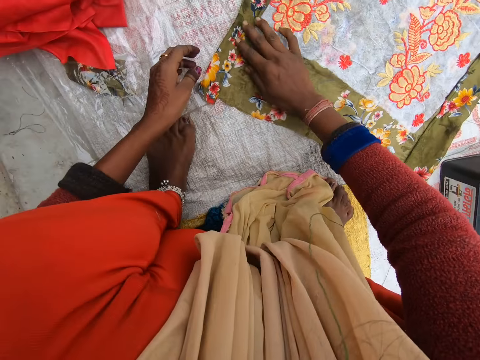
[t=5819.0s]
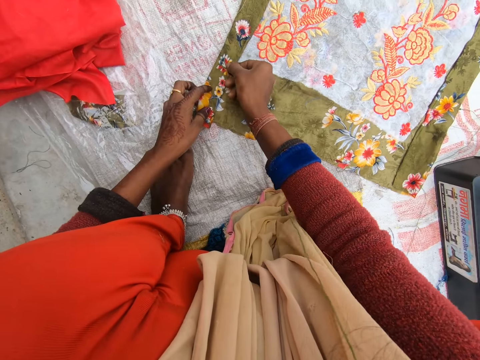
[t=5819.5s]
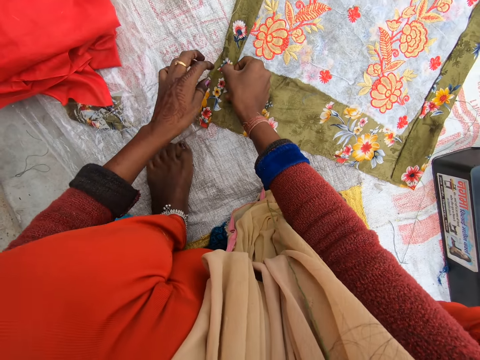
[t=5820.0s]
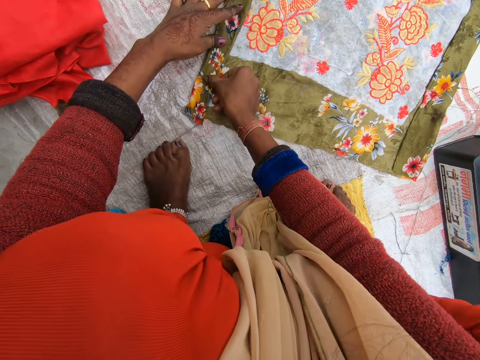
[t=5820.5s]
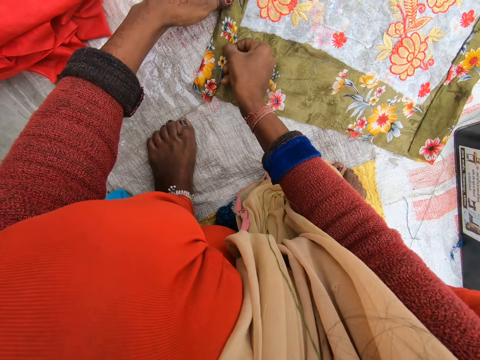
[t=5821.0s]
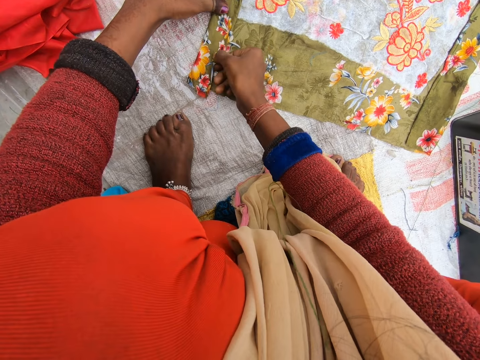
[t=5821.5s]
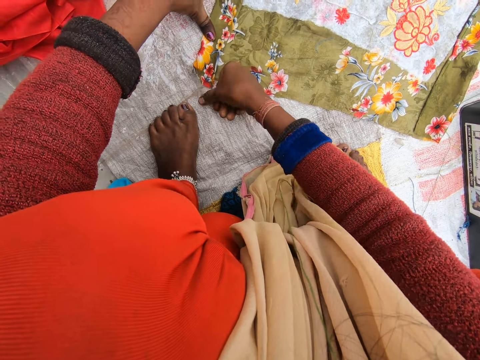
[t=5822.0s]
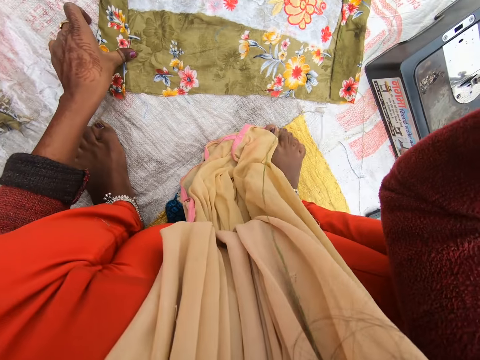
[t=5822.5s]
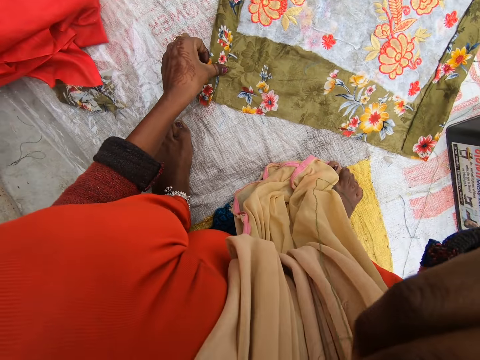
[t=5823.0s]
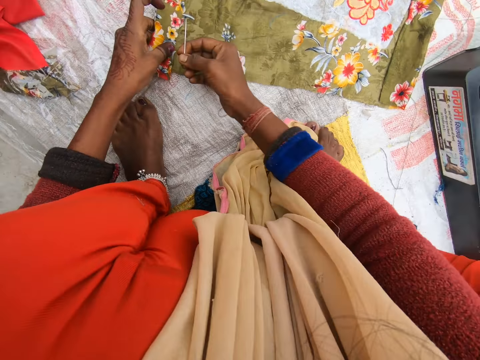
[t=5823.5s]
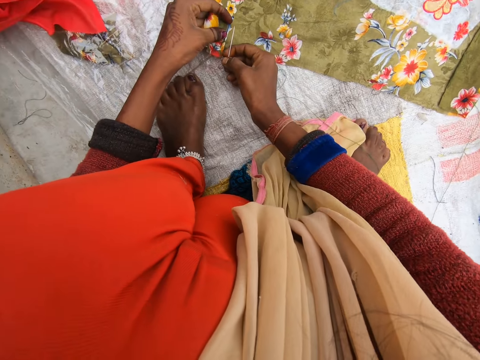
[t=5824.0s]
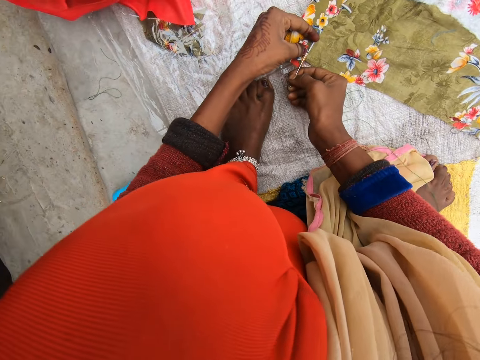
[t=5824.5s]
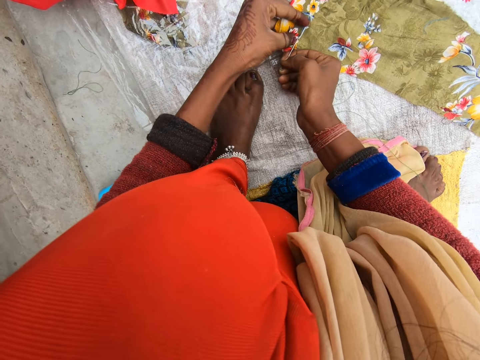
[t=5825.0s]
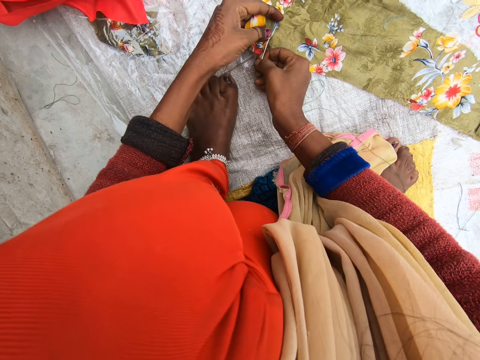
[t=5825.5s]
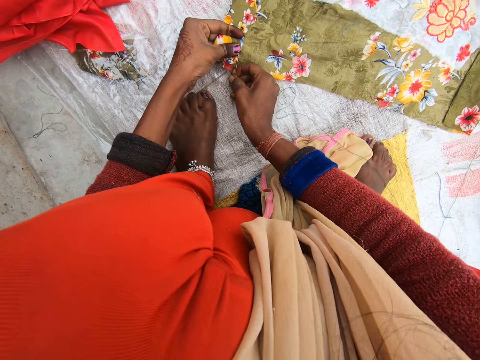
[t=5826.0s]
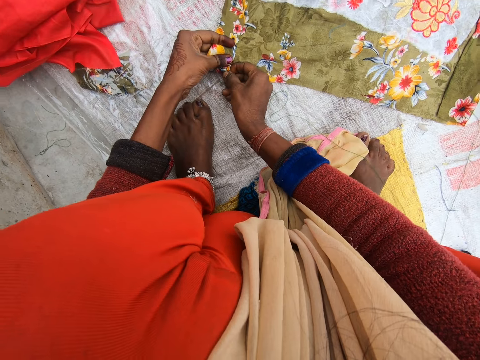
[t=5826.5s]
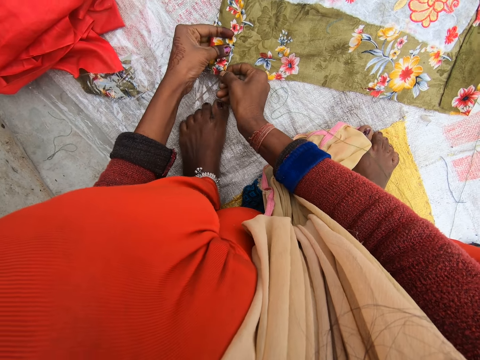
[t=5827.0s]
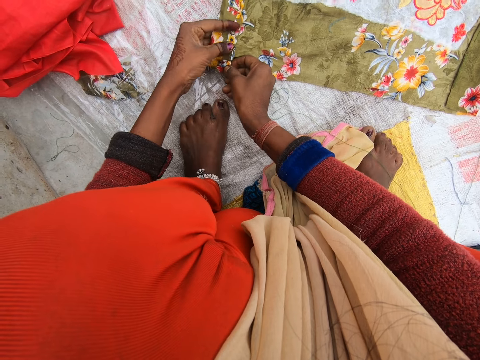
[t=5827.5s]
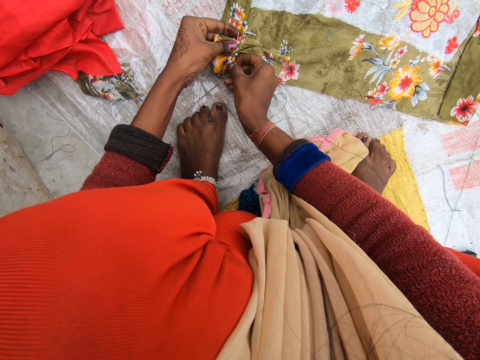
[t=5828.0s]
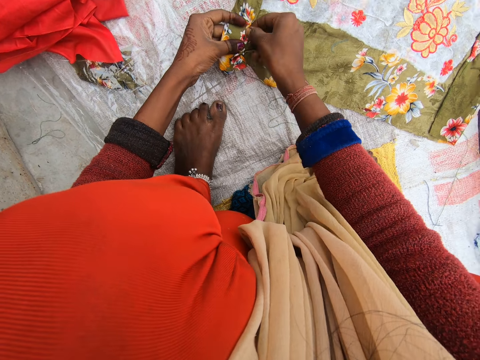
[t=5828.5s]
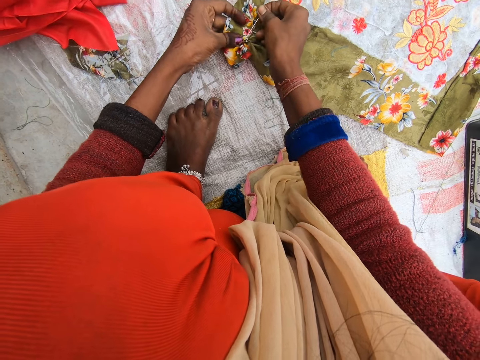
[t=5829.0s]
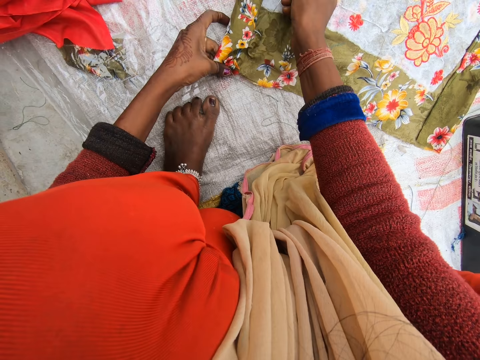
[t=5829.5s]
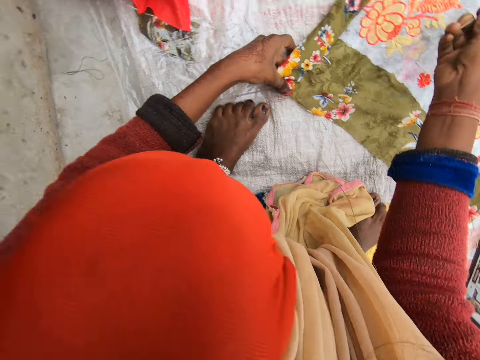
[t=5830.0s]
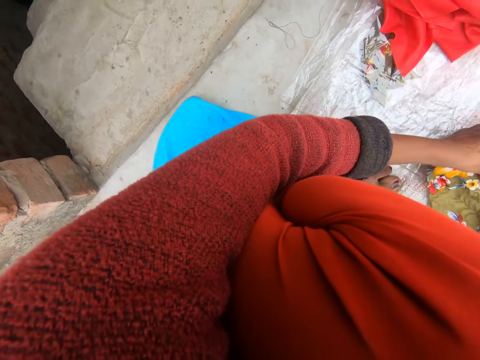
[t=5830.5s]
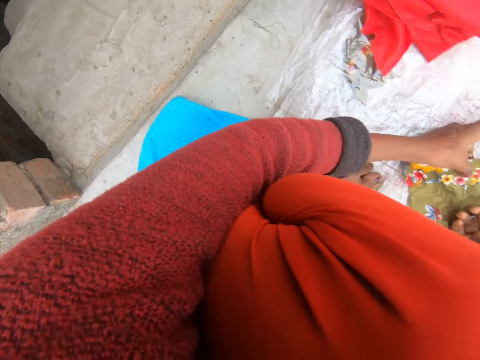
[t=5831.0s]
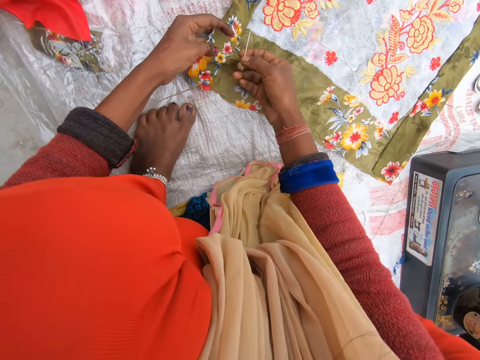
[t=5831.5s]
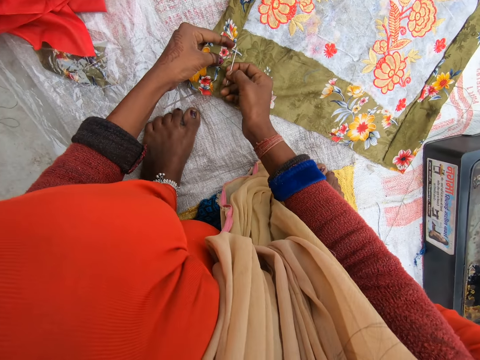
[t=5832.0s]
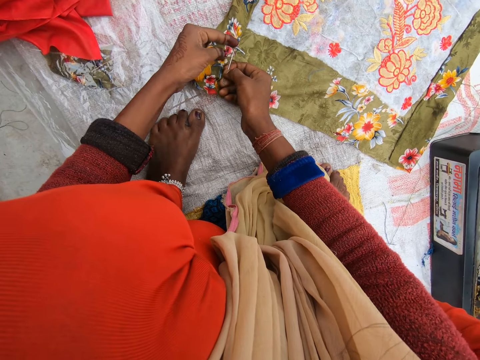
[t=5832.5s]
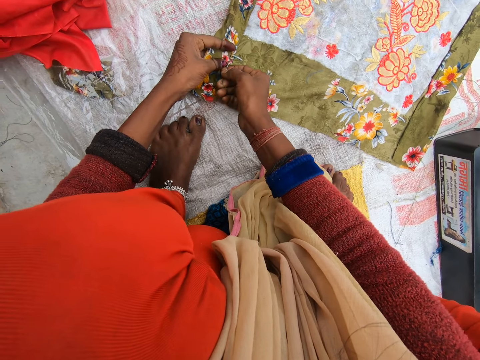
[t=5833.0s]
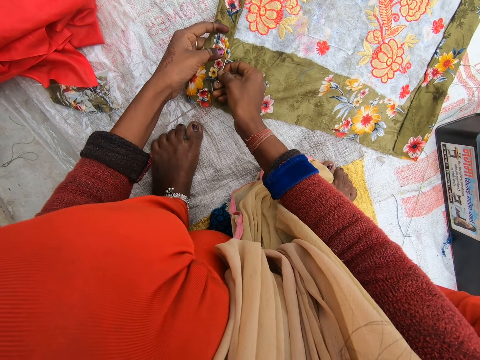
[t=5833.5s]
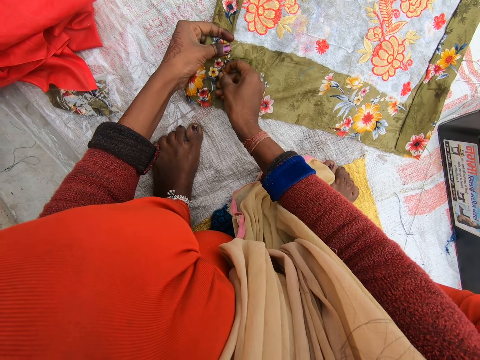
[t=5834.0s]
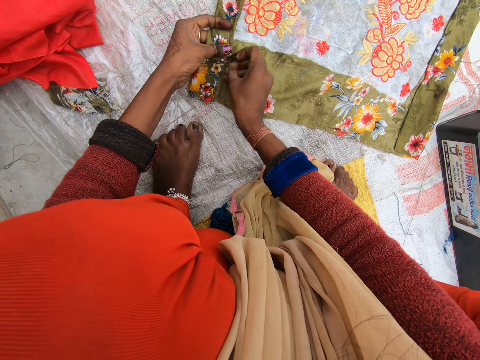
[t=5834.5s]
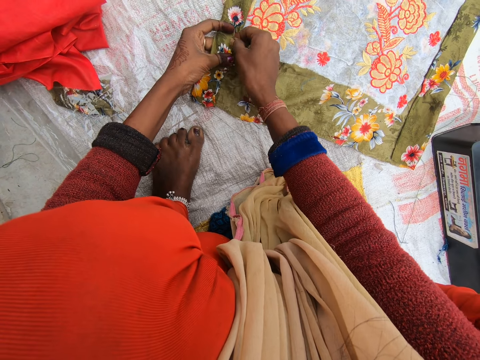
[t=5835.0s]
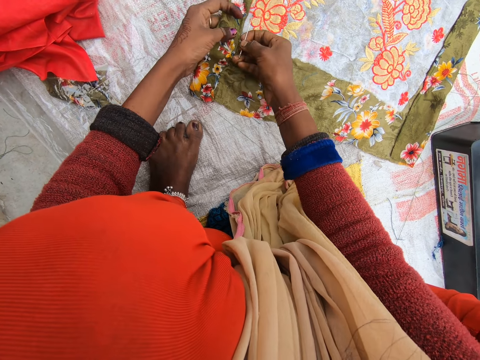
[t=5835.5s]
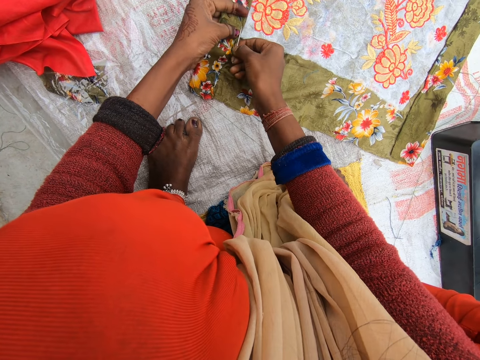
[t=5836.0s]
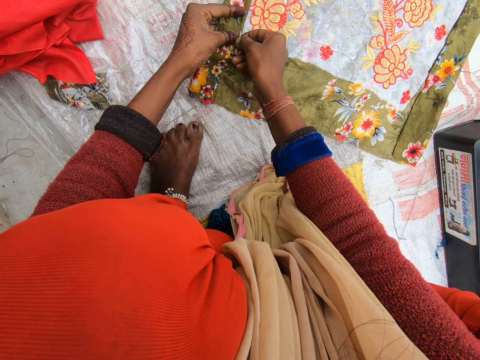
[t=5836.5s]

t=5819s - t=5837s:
The camera wearer picks up a needle from her body. She sews the cloth with the needle in her right hand. She looks around. She sews the cloth.

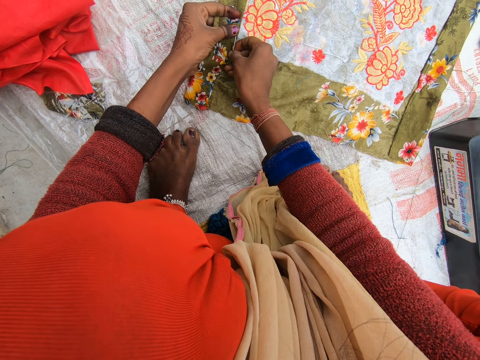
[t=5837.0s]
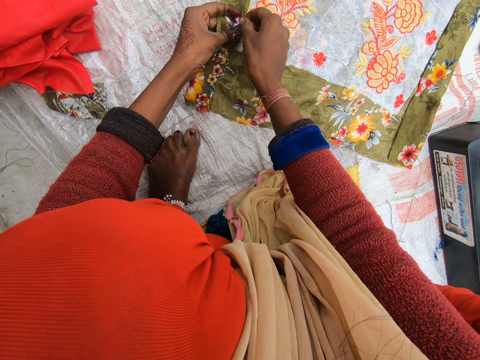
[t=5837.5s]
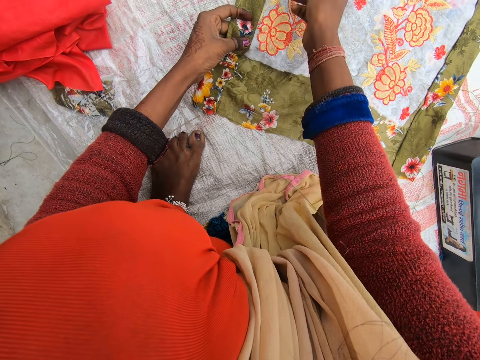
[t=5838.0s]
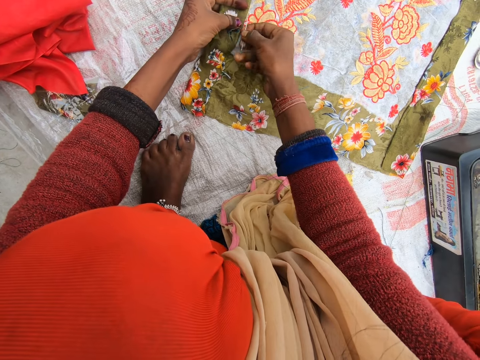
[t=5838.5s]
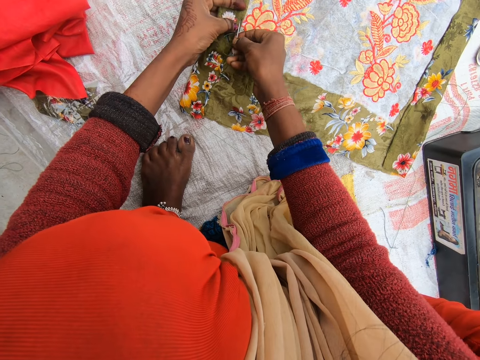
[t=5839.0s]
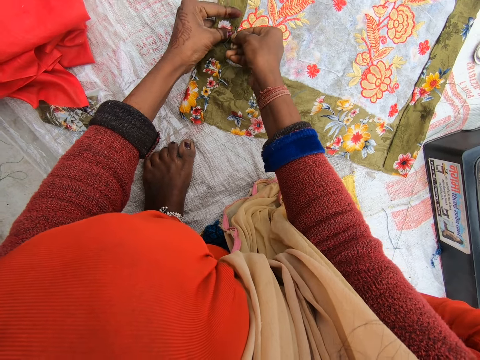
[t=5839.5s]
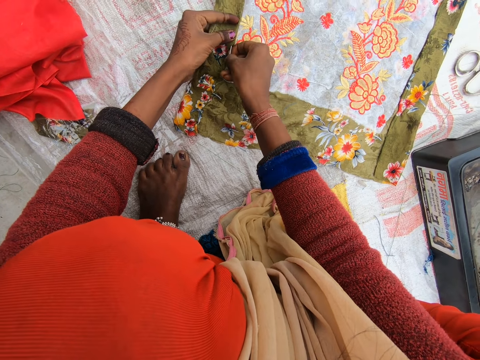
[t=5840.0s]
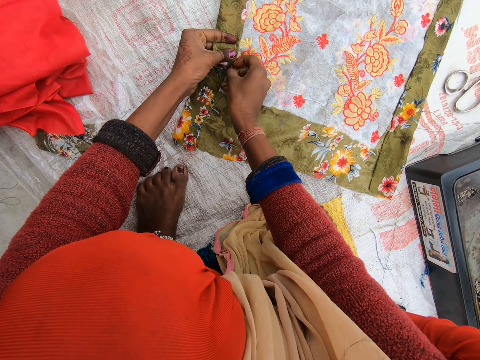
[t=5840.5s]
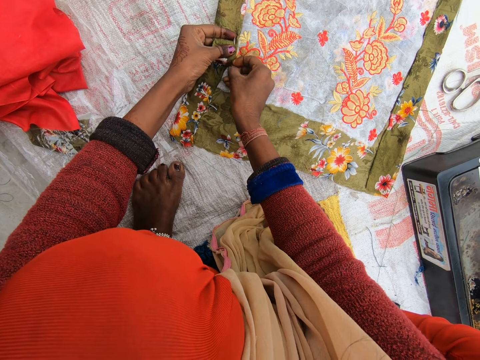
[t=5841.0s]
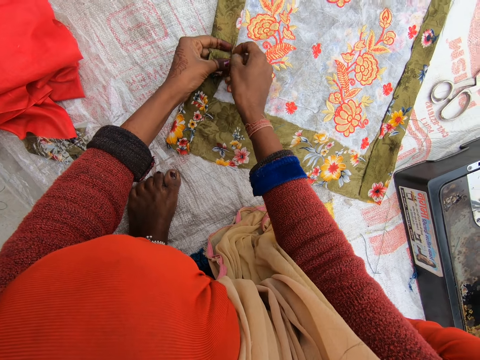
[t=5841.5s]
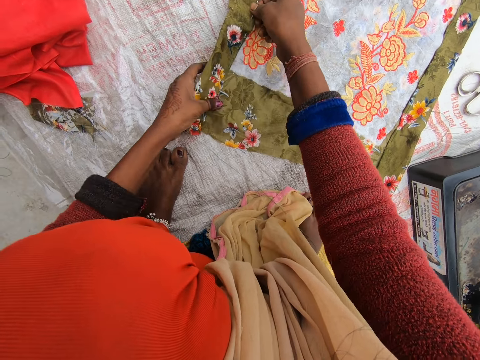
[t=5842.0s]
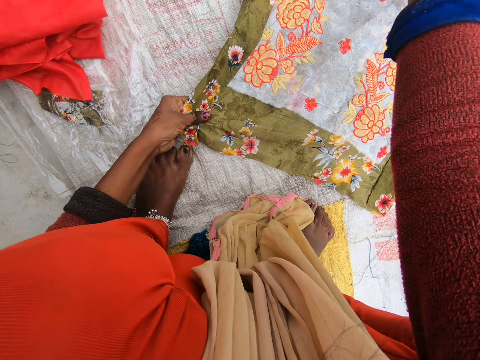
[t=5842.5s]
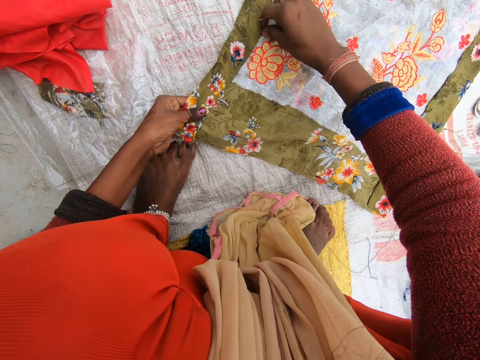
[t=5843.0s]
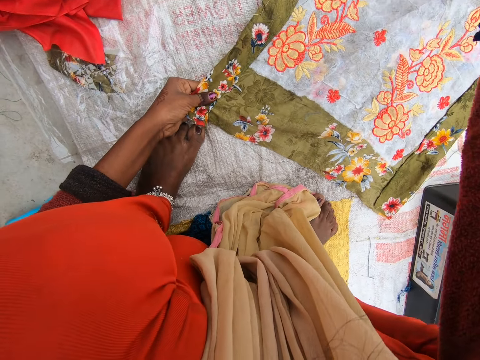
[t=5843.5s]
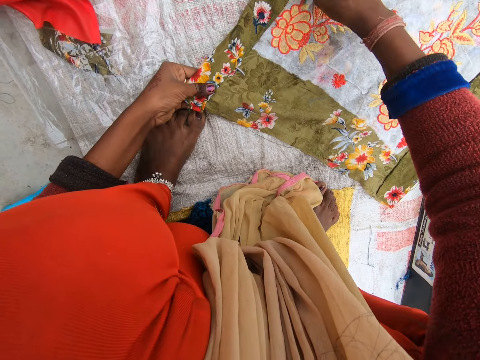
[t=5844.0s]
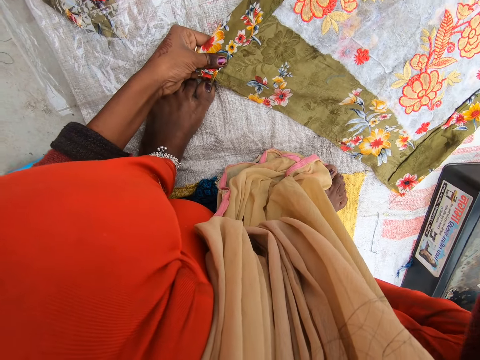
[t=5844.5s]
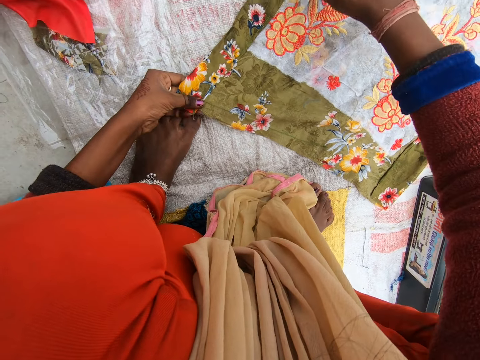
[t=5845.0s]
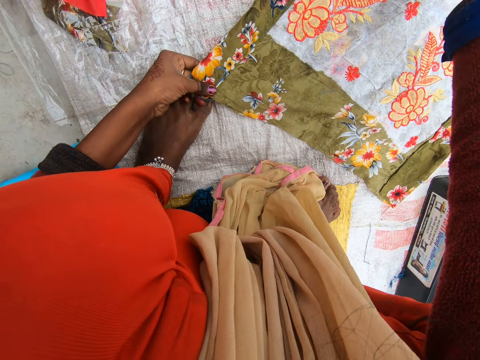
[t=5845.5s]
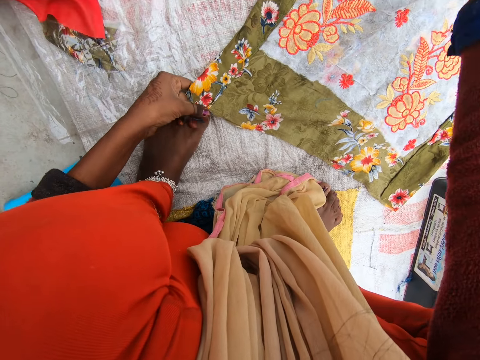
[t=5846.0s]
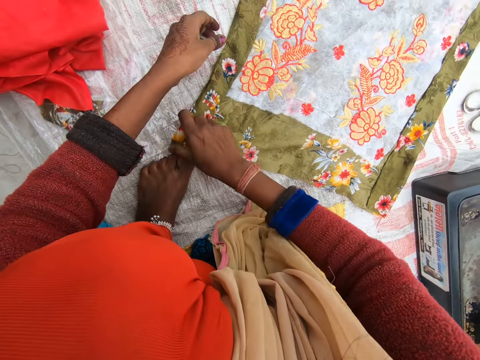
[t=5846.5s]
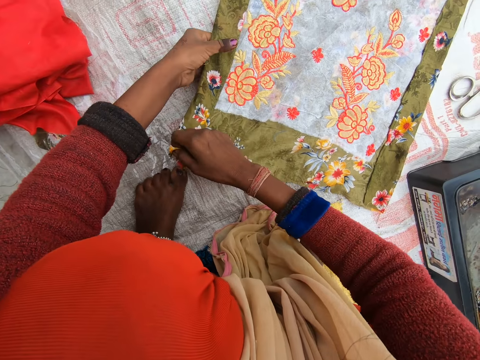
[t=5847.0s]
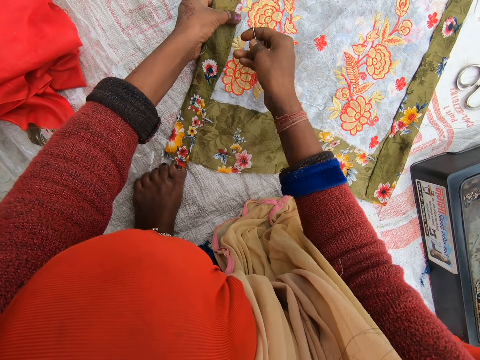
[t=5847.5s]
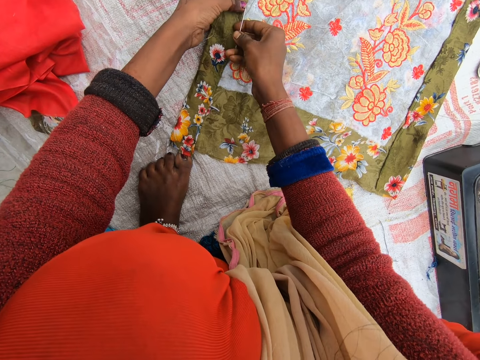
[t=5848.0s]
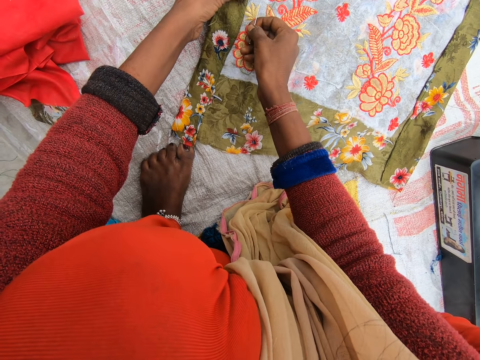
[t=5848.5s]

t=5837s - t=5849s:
The camera wearer pulls the thread from the cloth with her right hand. She adjusts the cloth with her right hand.
